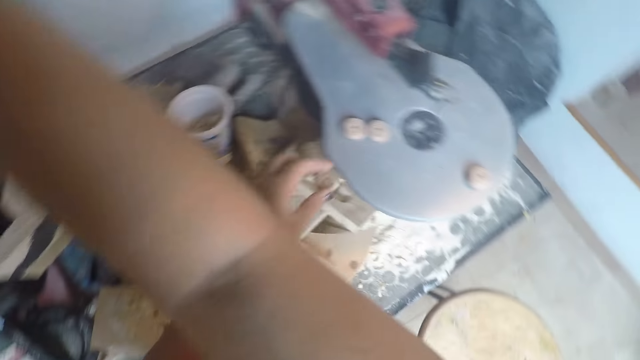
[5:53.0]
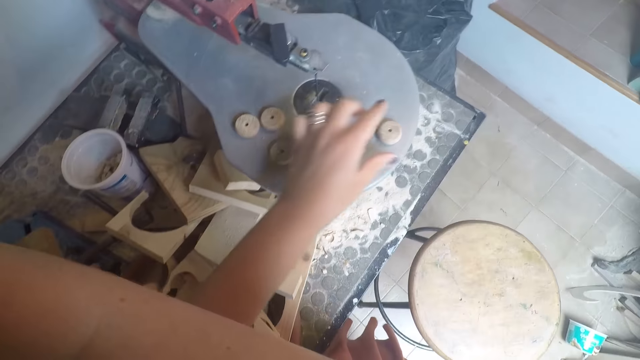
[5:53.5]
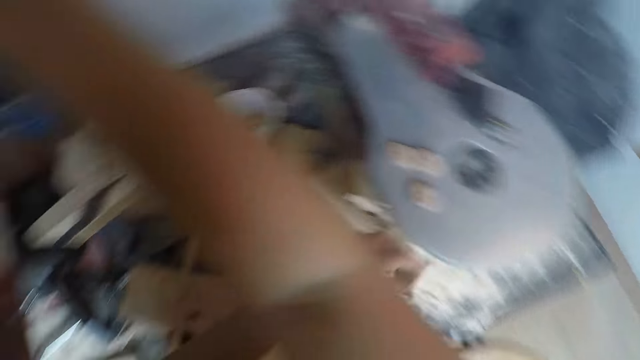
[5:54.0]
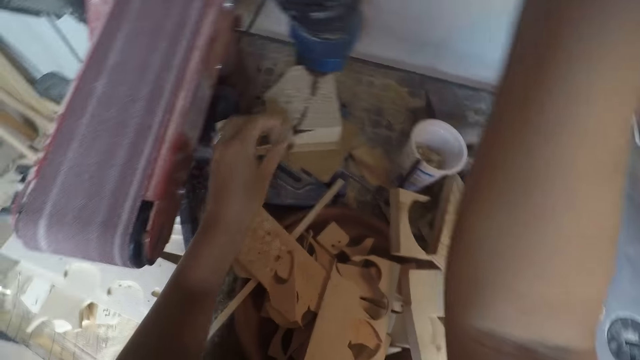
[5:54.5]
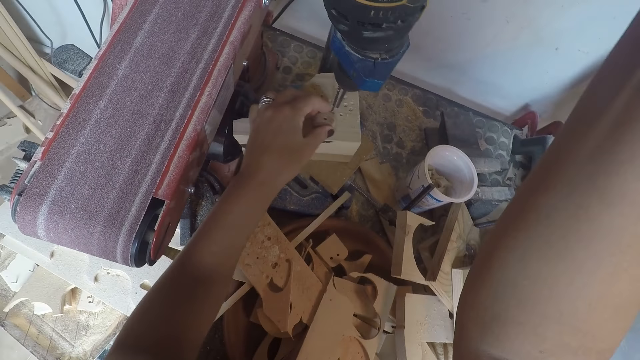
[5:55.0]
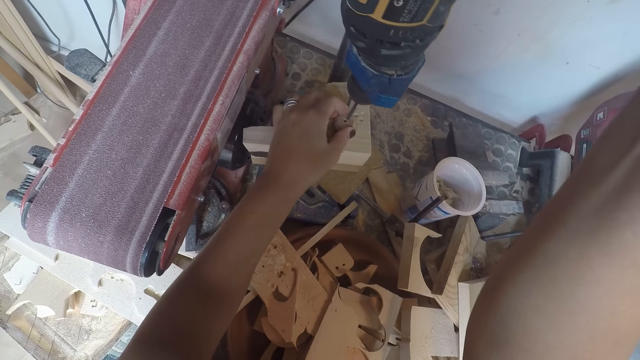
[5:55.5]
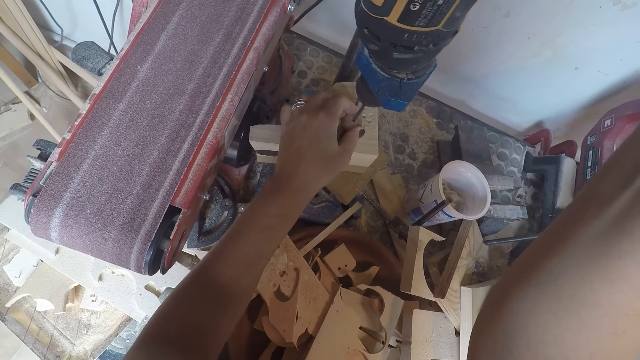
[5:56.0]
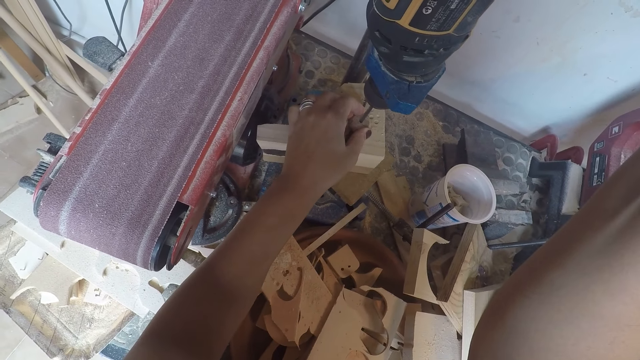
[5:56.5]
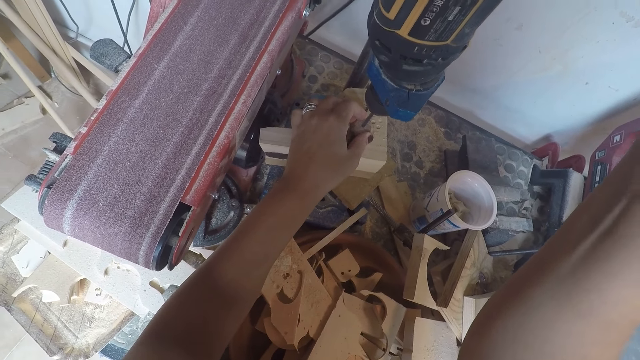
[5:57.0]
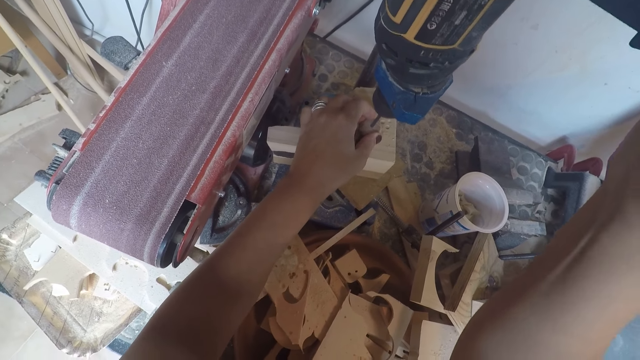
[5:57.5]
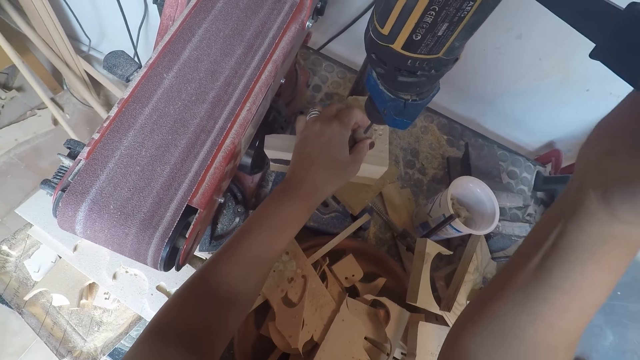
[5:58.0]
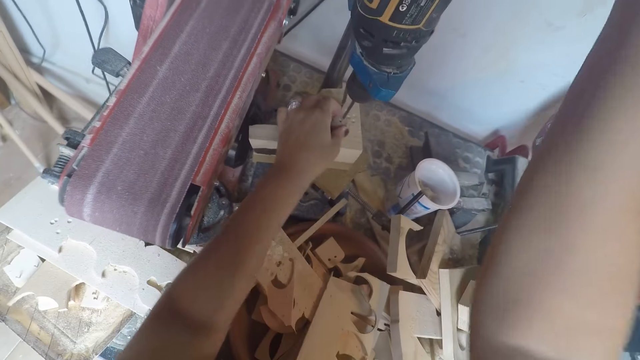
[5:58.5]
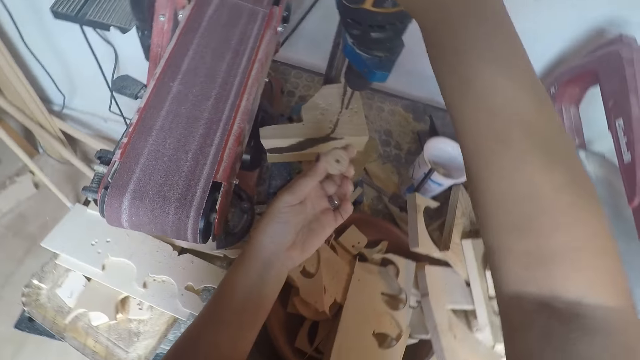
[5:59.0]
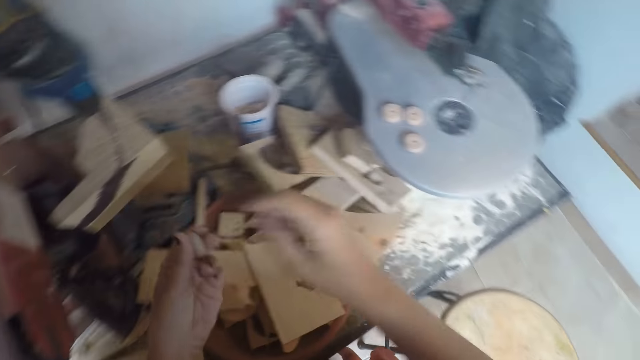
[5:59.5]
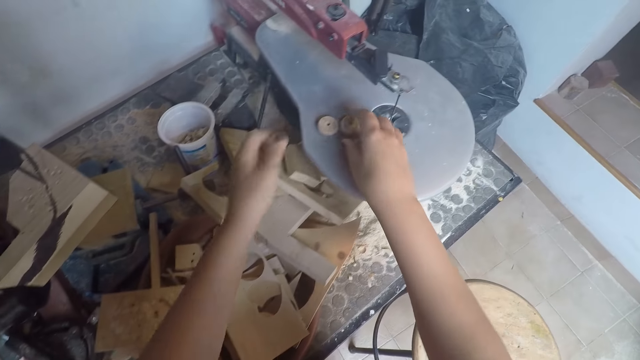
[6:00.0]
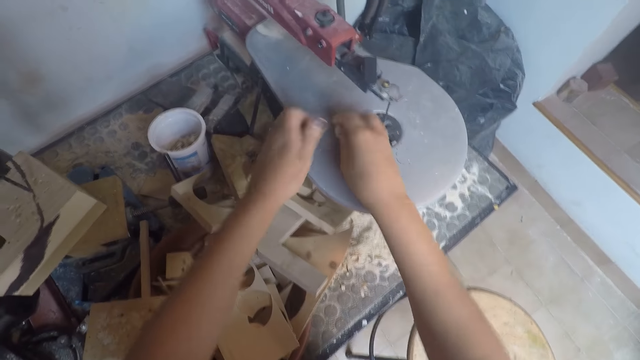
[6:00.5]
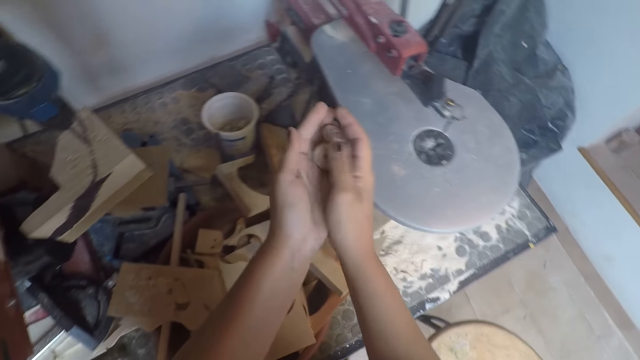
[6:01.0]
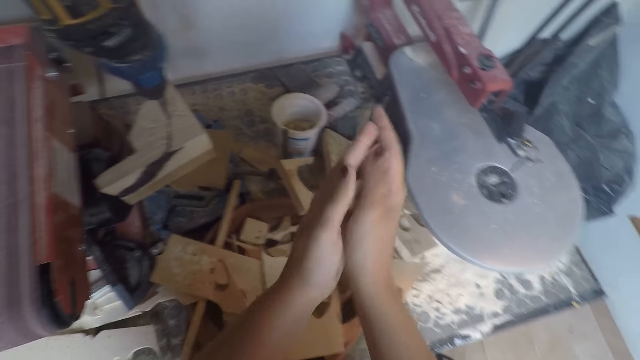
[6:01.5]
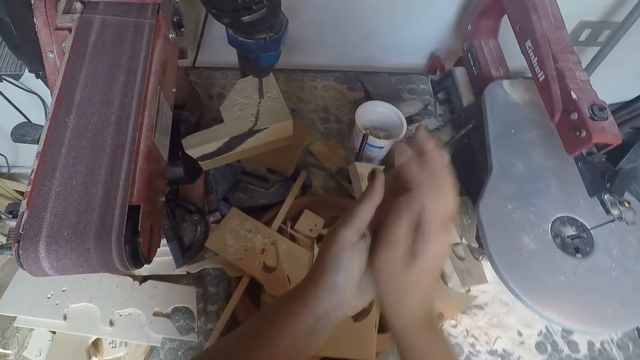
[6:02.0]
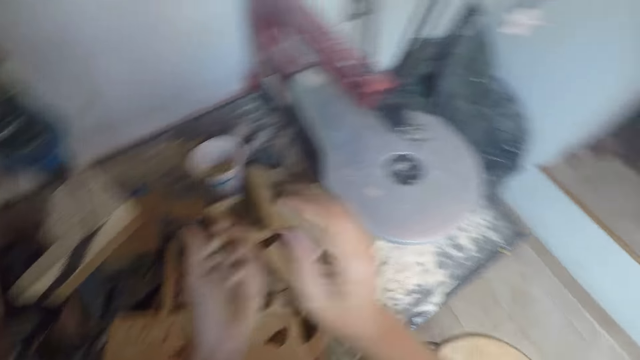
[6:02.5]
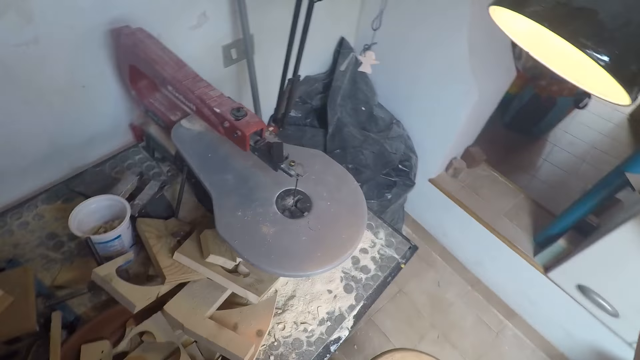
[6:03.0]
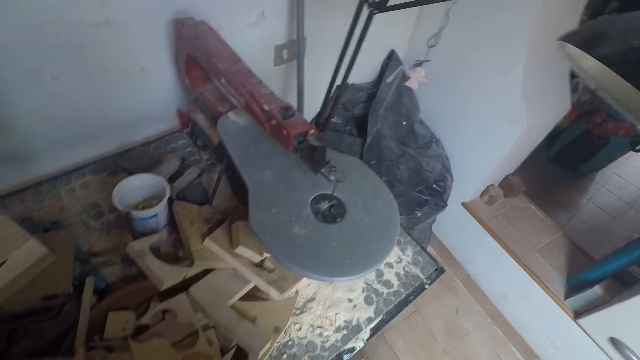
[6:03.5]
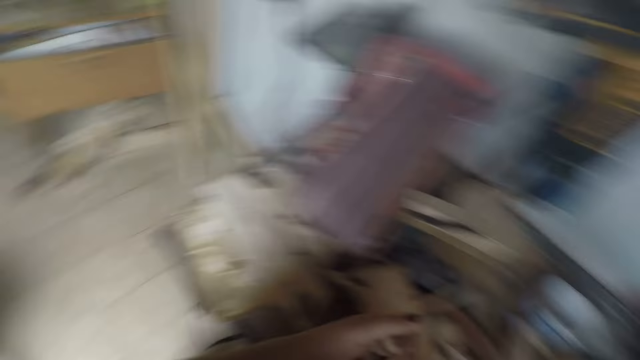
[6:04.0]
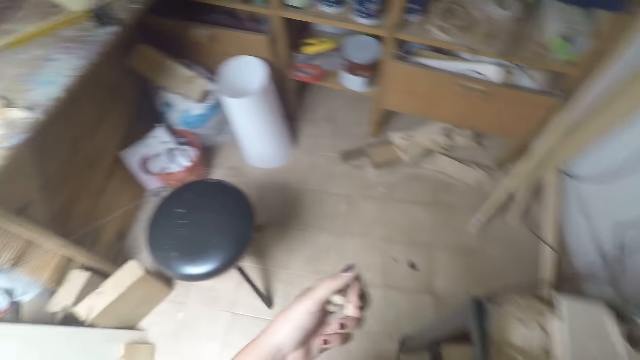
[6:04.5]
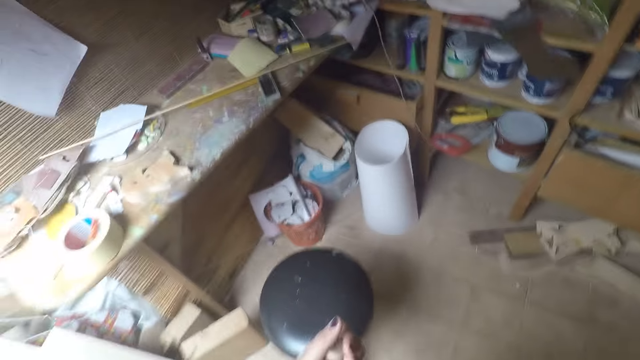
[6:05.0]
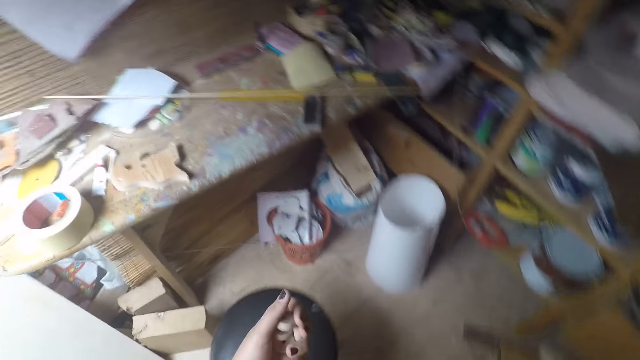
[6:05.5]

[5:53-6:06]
The camera wearer picks up the wood from the drilling machine with his left hand. He places the wood on the filing machine with his left hand. He picks up a wood from the filing machine with his left hand. He places the wood on the drilling machine with his left hand. He drills a hole in the wood with the drilling machine. He picks up the wood from the drilling machine with his left hand. He looks at the wood. He picks up the woods from the filing machine with his two hands. He rubs the woods in between his palms. He turns around. He holds something. He walks towards the table behind him.

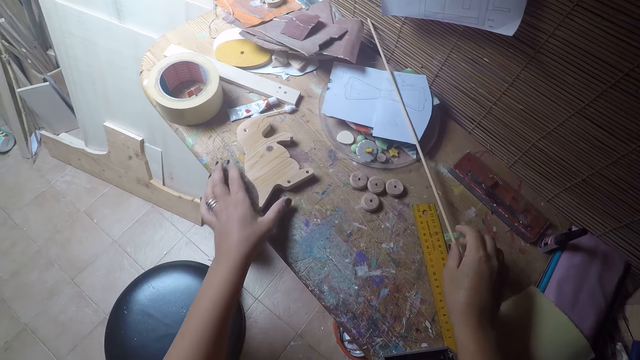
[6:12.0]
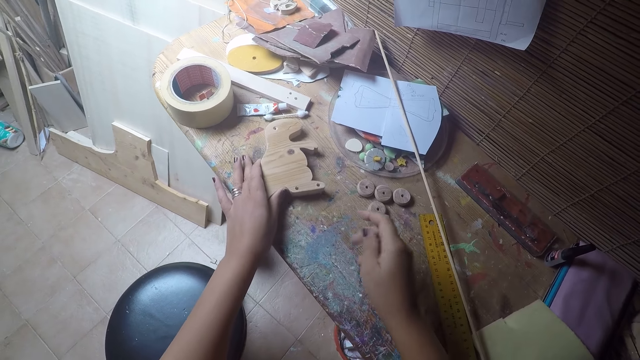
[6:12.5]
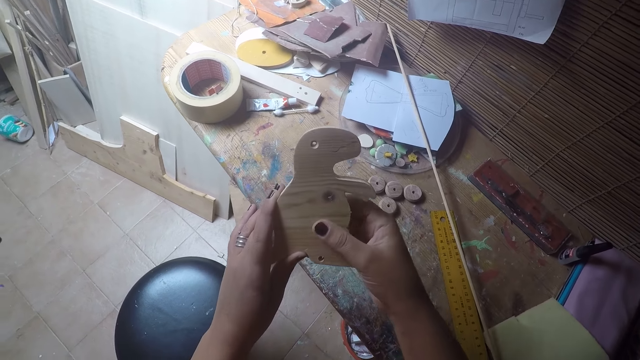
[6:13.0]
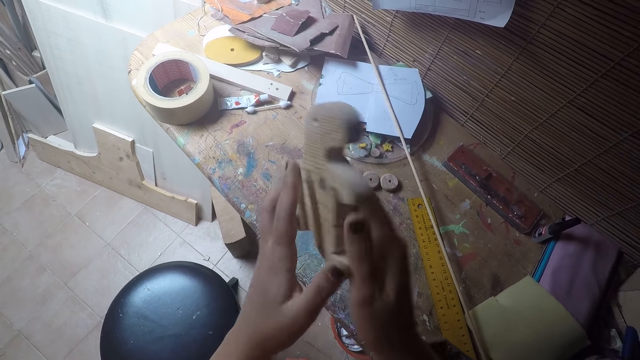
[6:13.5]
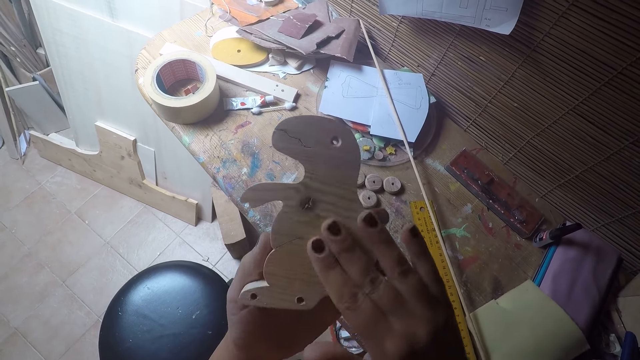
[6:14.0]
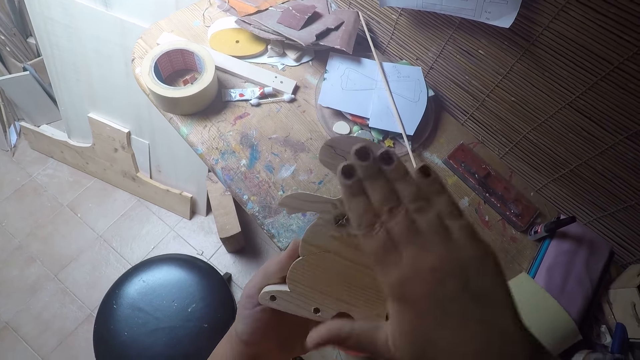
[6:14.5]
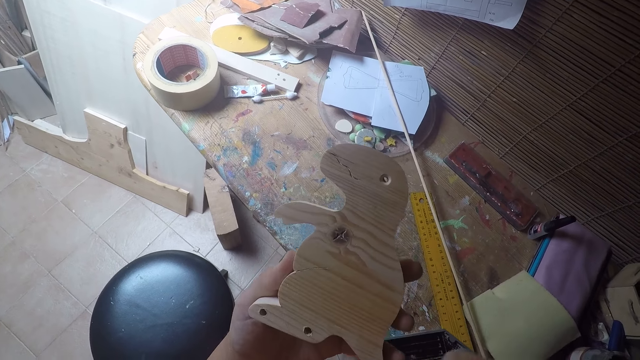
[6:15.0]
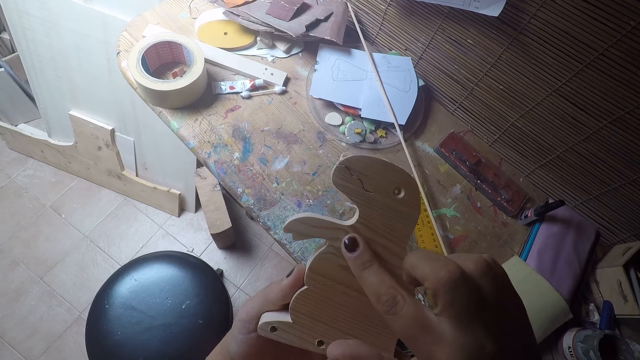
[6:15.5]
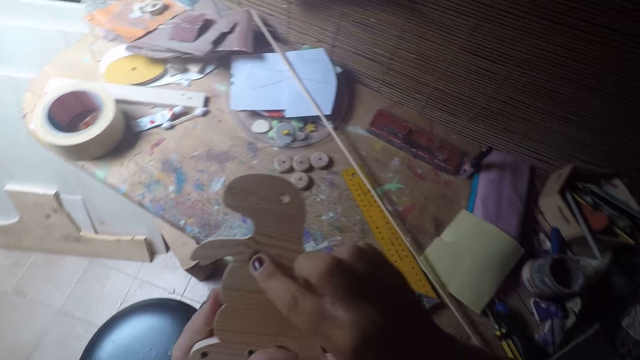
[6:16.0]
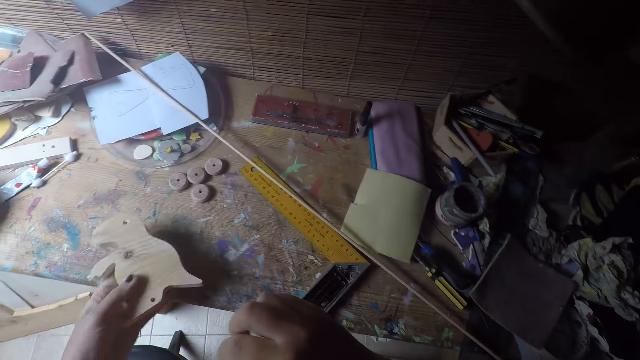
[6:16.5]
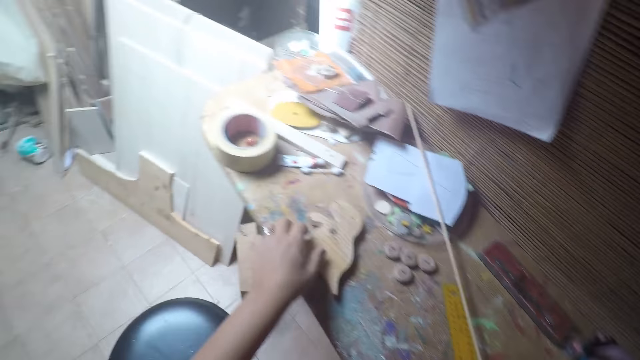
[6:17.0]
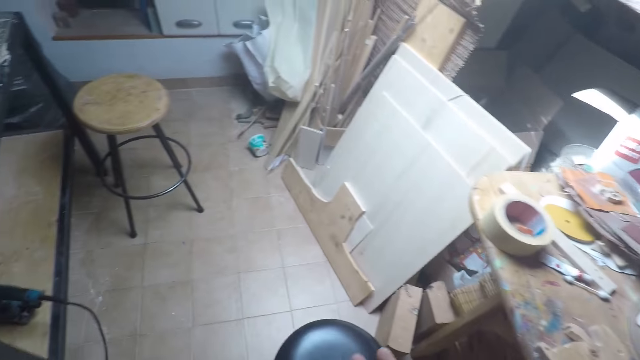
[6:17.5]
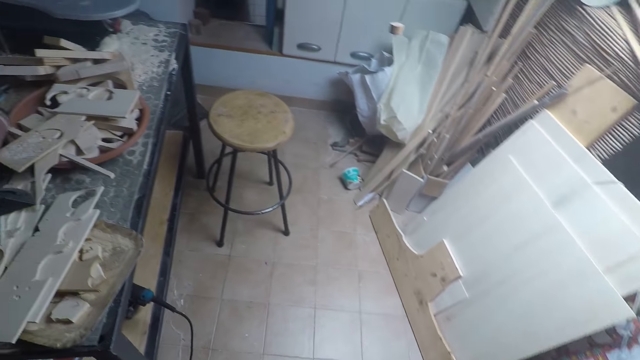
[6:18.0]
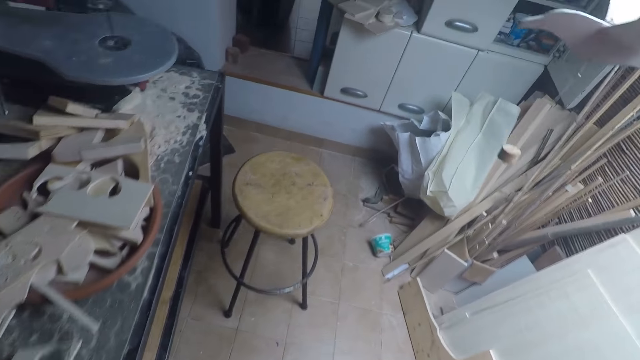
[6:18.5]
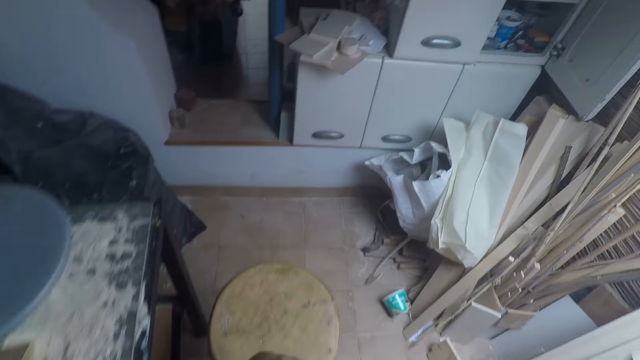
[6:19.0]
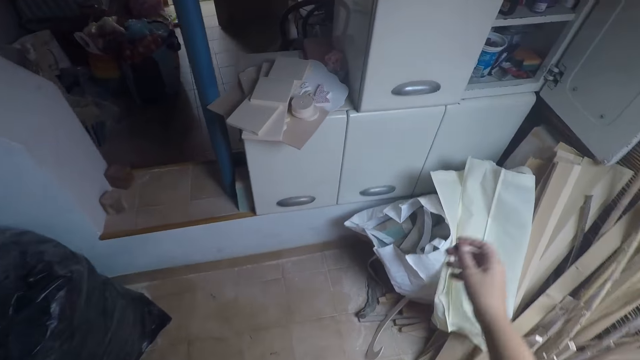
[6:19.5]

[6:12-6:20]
The camera wearer adjusts the wooden rod on the table with his right hand. He picks up a wooden model from the table with his left hand. He holds the wooden model with his two hands. He rubs the wooden model with his right hand. He looks at the wooden model. He places the wooden model on the table with his left hand. He walks towards a shelf.
